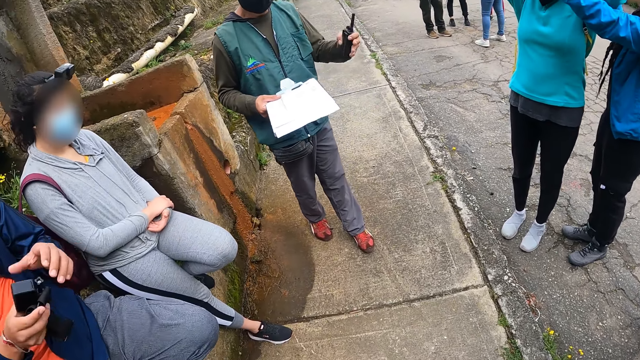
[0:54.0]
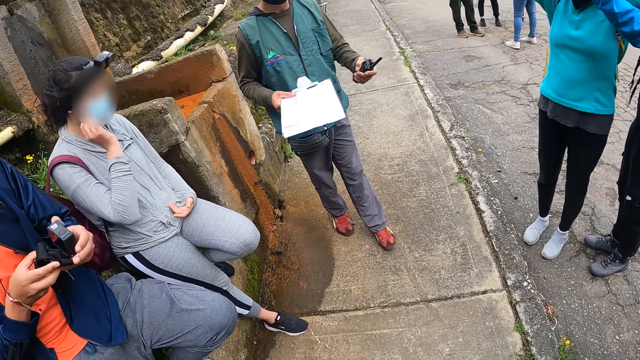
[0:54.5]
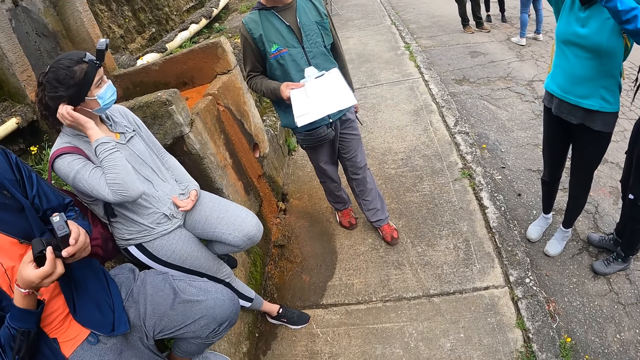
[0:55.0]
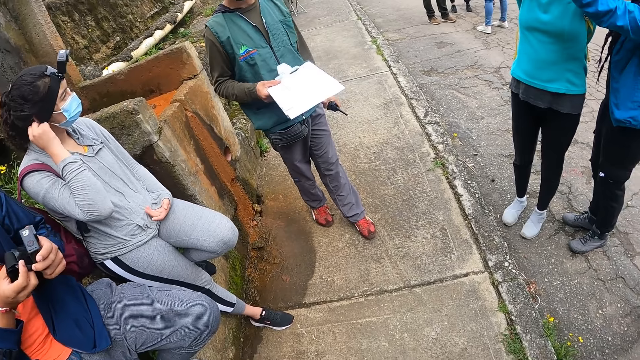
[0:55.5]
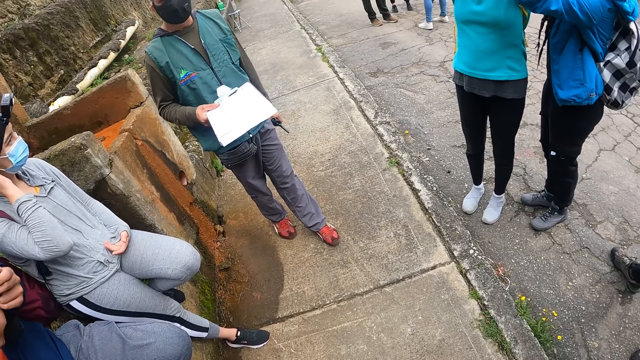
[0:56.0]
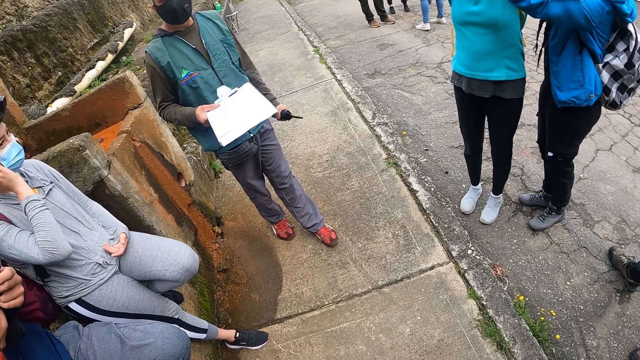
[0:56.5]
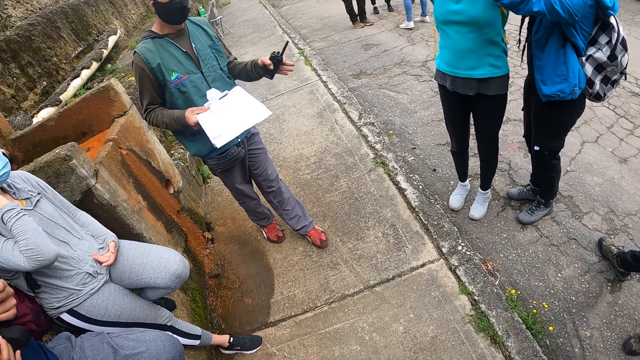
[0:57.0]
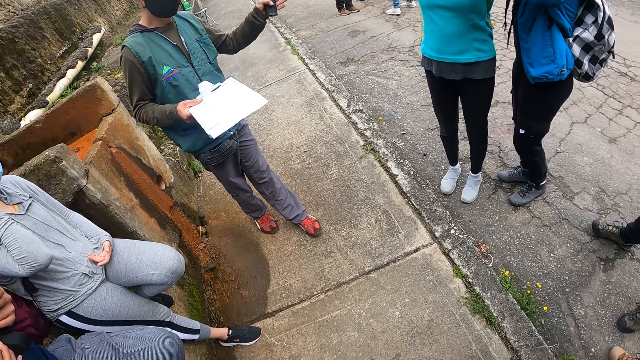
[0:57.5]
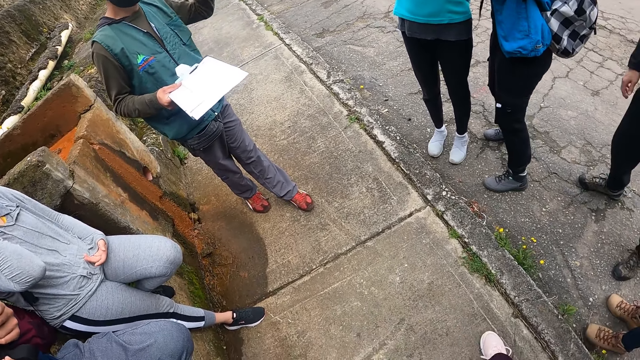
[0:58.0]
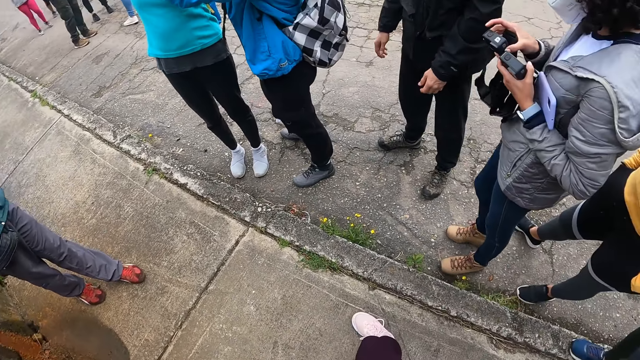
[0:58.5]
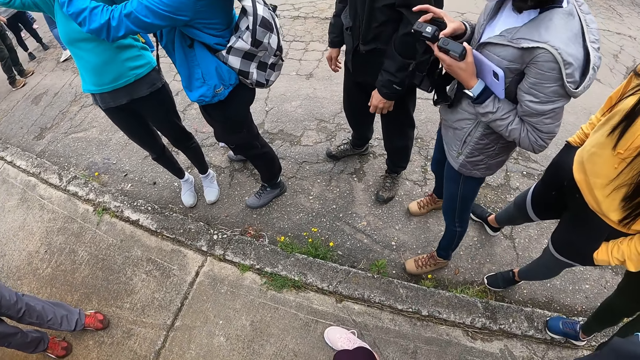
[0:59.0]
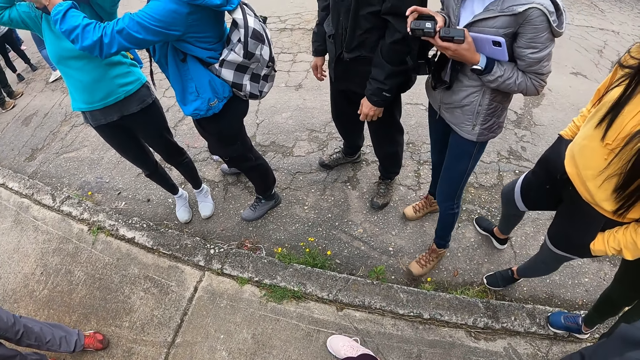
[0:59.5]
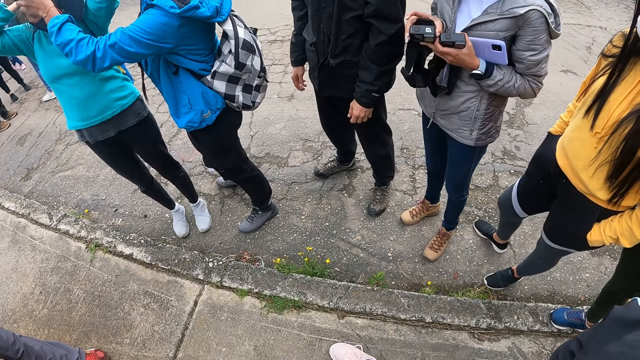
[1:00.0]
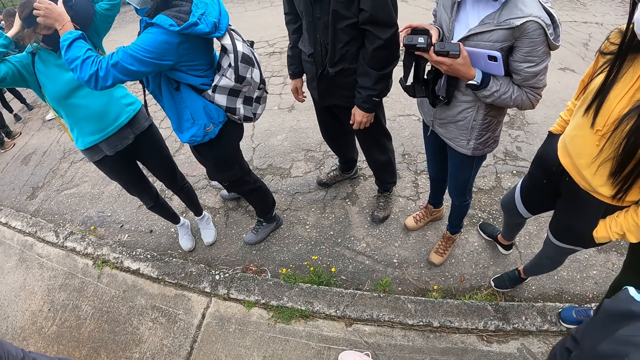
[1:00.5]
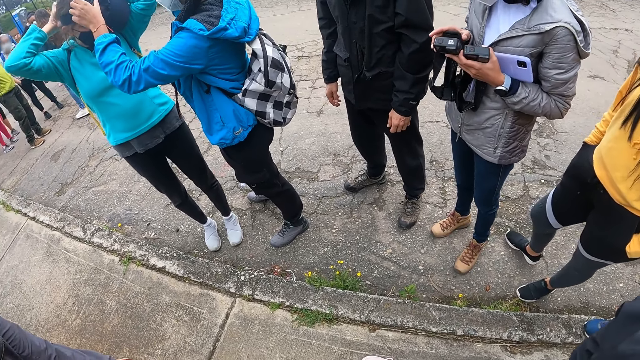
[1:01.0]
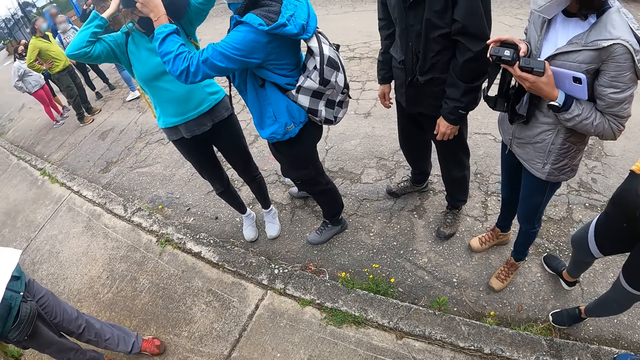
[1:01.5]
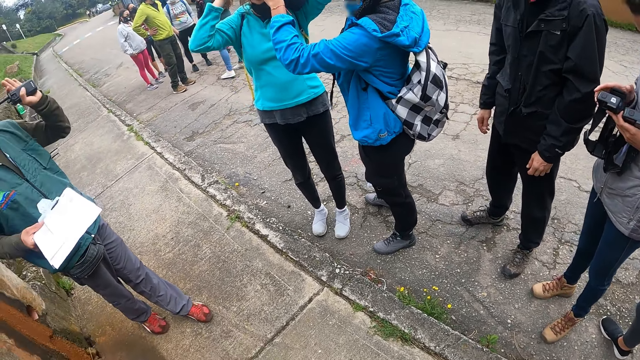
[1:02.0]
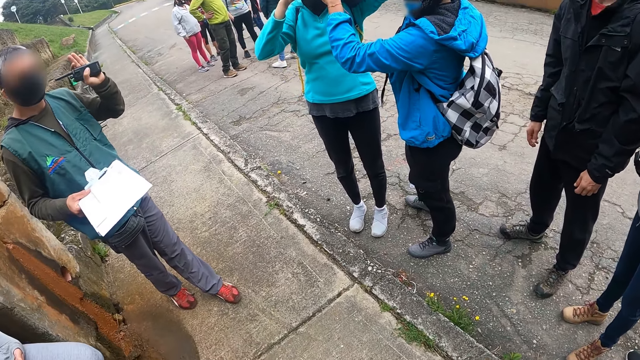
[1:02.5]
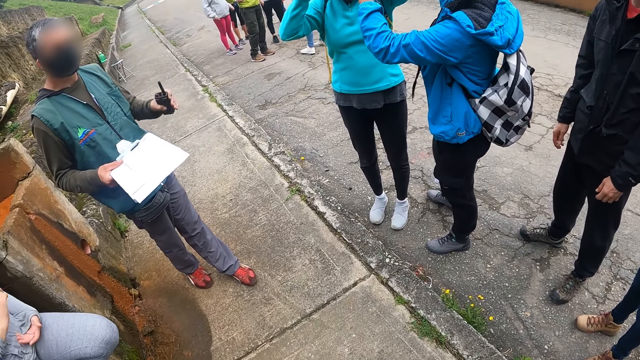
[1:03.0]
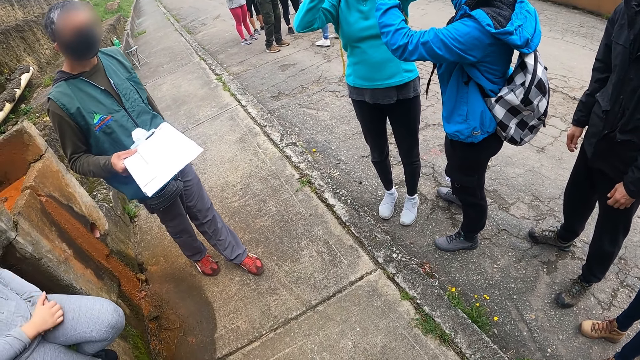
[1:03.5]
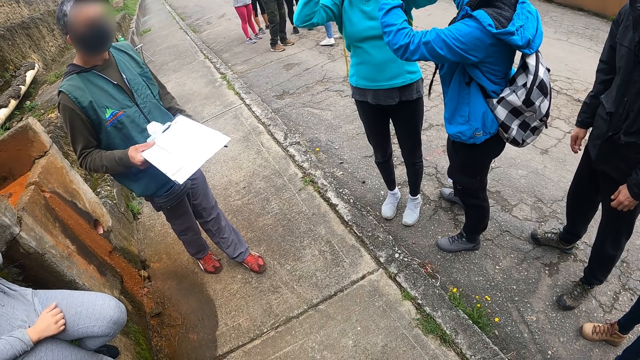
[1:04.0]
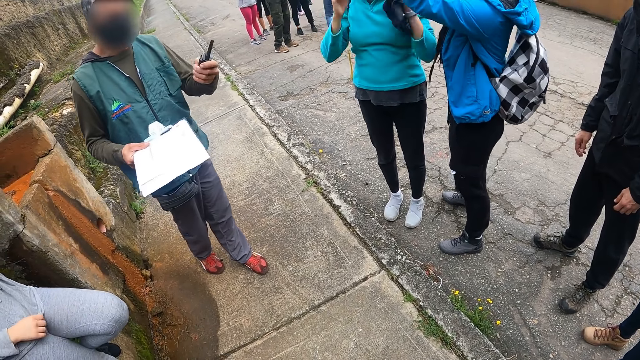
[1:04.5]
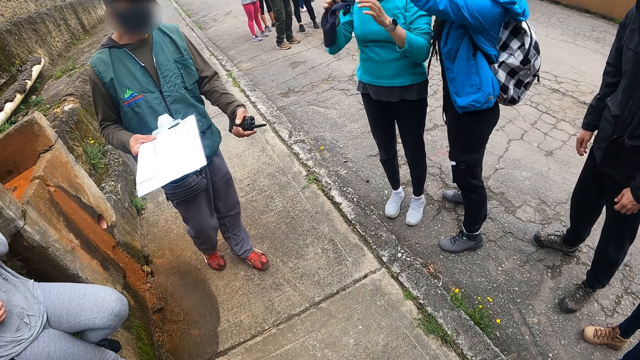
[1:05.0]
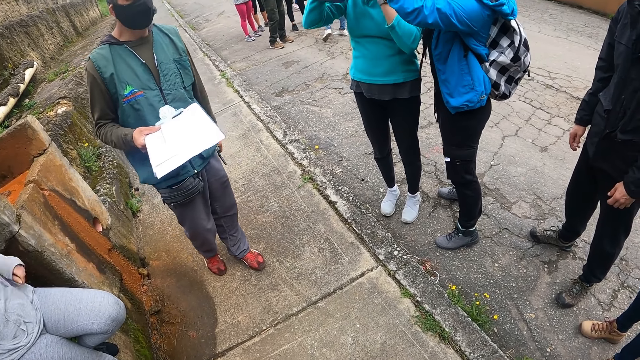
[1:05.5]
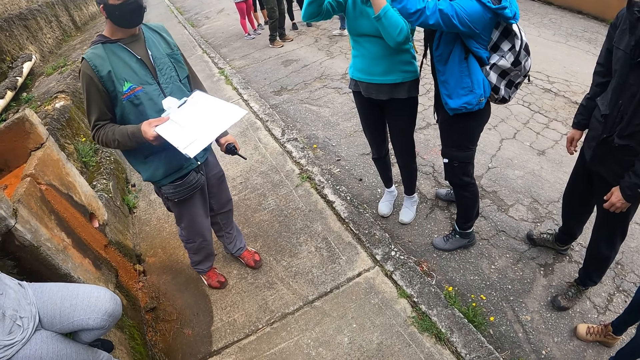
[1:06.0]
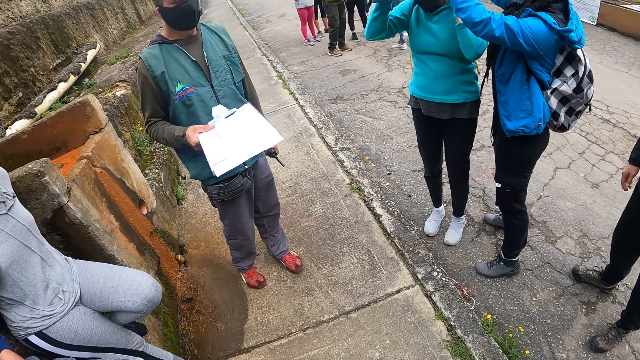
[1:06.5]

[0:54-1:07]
A man moves a hand. He adjusts a headcam with both hands. Another man holds a camera with hands. A woman operates the headcam with her right hand. She holds cameras. The first man moves a hand. Another woman passes the face cap in her left hand to her right hand.

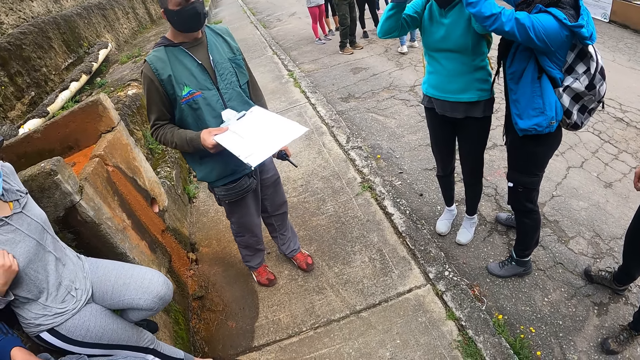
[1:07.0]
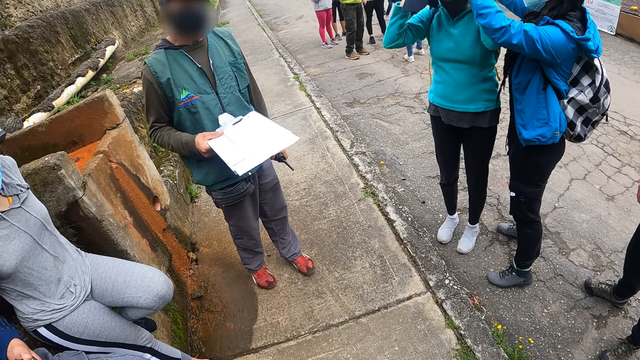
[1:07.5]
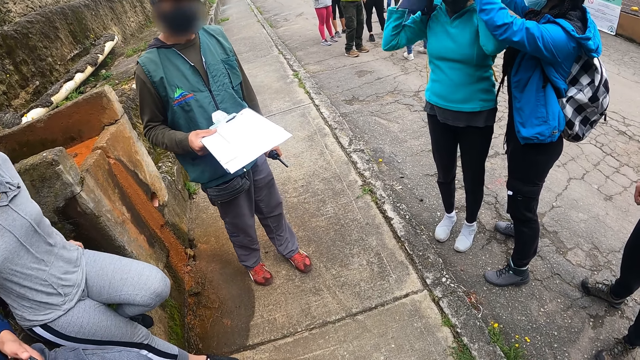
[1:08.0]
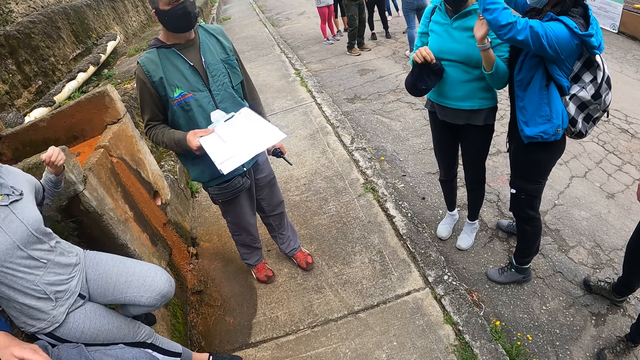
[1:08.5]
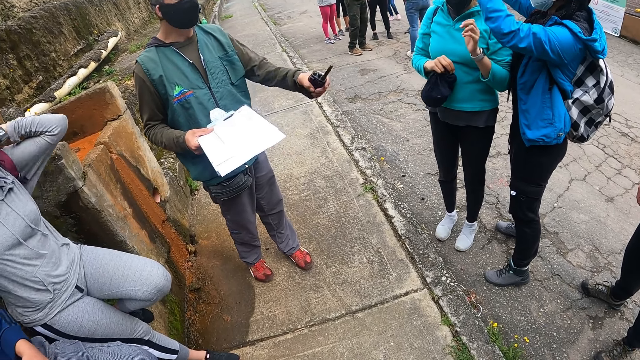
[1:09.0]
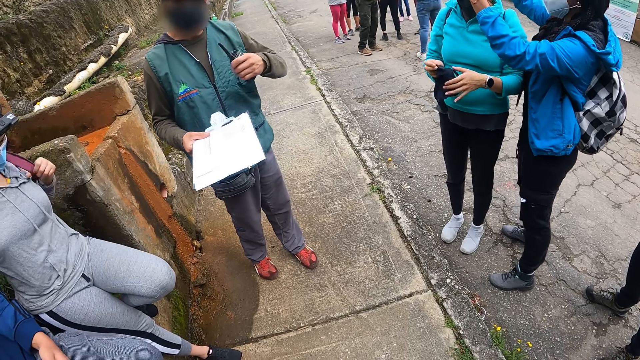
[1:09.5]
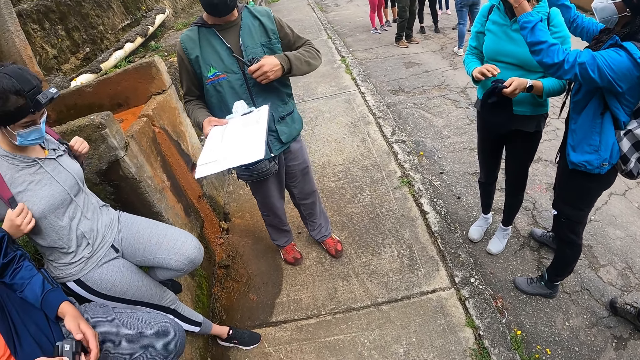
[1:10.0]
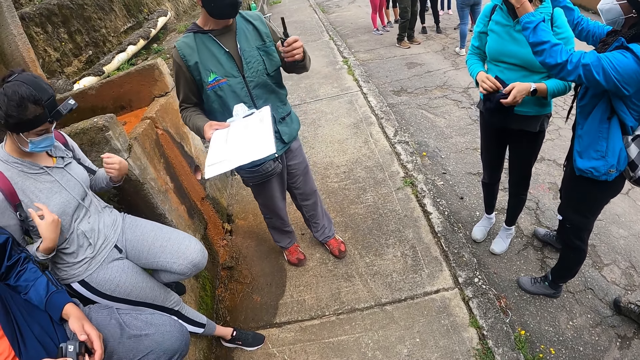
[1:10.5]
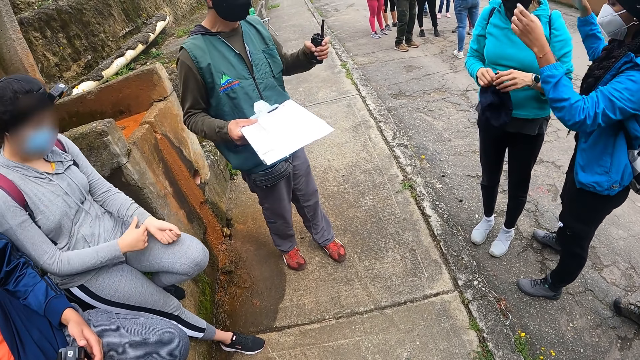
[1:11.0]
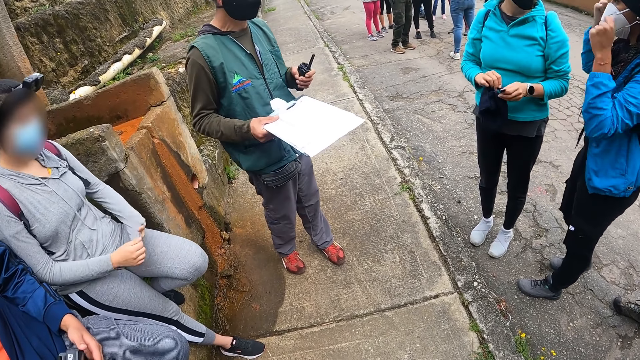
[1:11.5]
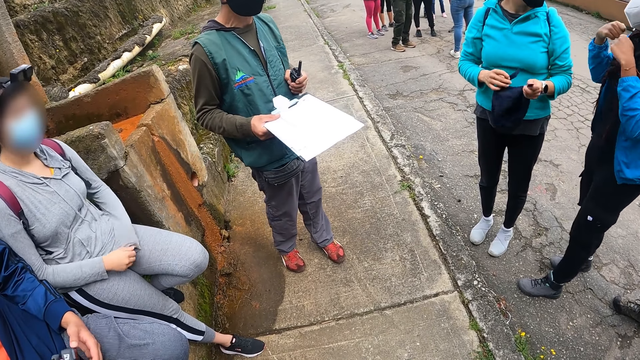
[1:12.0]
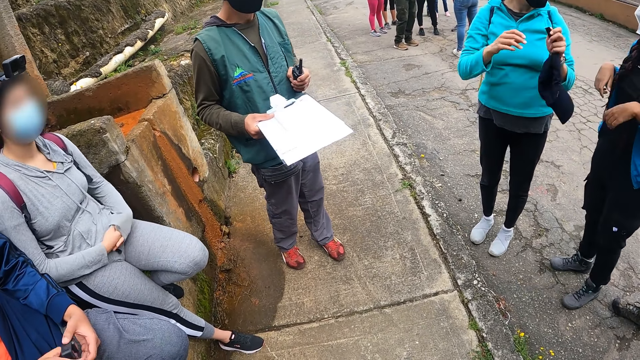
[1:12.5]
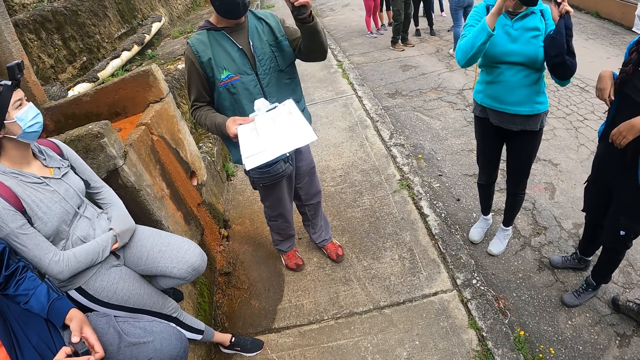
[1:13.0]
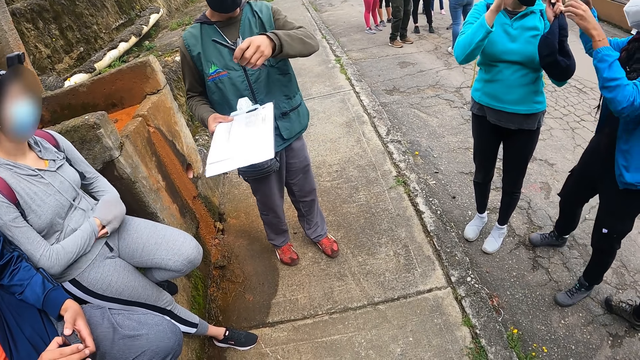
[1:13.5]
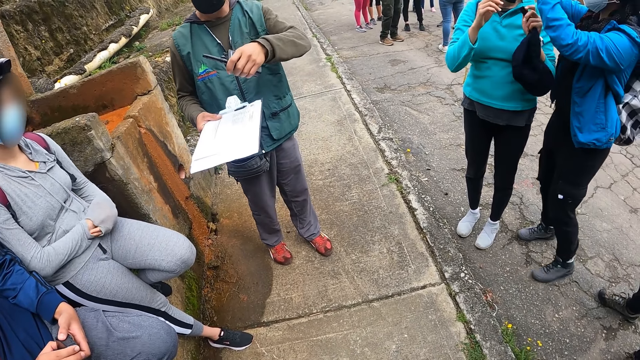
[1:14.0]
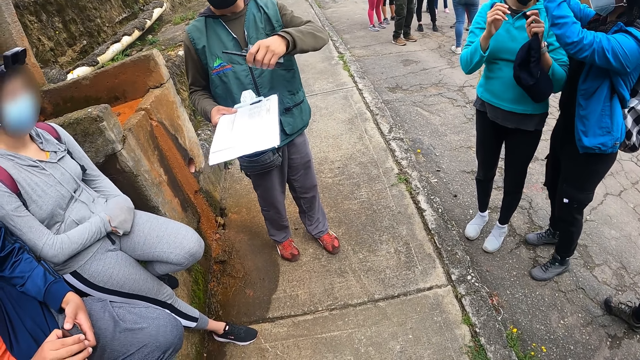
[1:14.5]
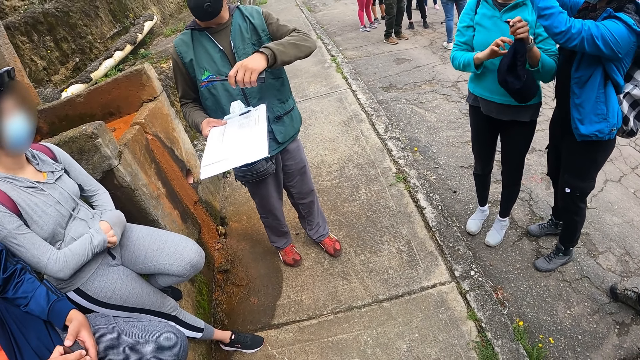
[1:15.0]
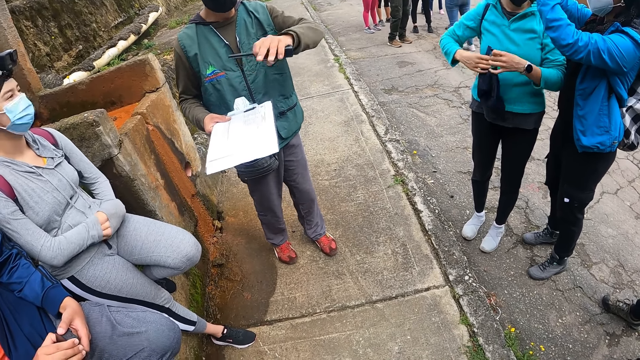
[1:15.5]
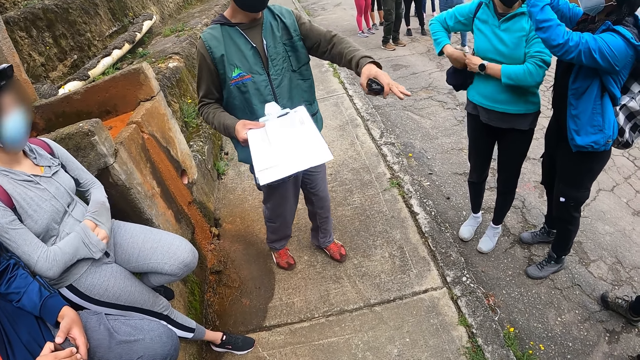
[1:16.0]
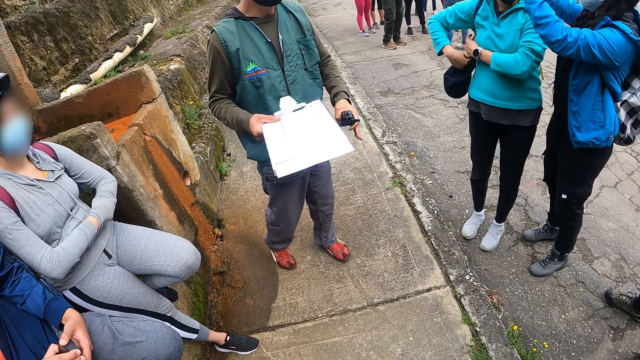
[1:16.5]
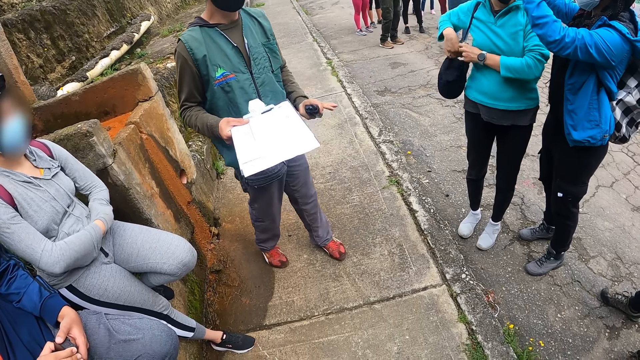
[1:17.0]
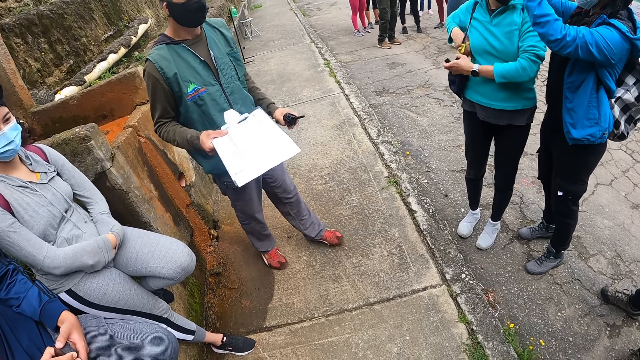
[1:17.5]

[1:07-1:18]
A woman adjusts a bag on her back with both hands. Another woman adjusts the face cap with her hands. She holds the cap with hands. The first woman adjusts the sleeve of the jacket with her right hand. The other woman opens the flap of the cap with her hands and adjusts a face mask with her hands. A third woman moves hands. The first woman dips her hands into the sleeves of the jacket. The second woman holds the cap with a hand. A man moves a hand. The third woman adjusts her camera. The second woman attaches the face cap to a backpack strap with her hands.
